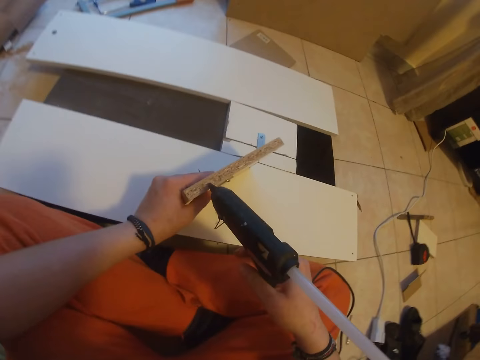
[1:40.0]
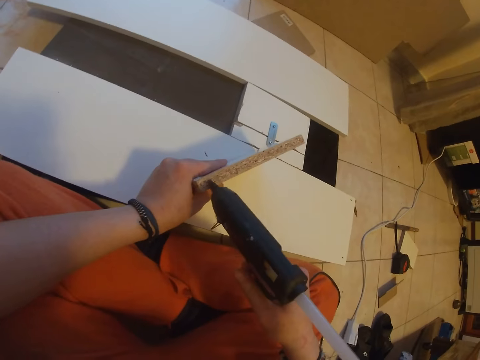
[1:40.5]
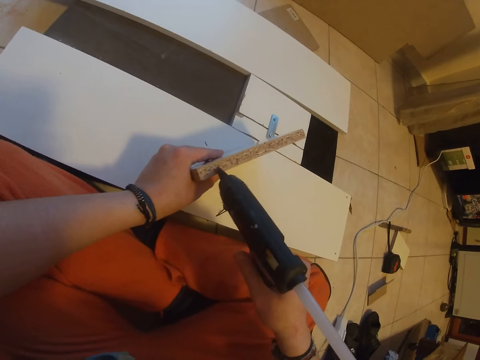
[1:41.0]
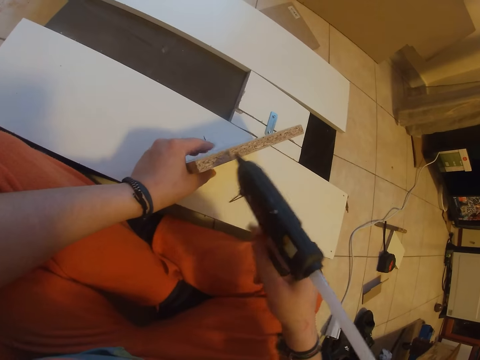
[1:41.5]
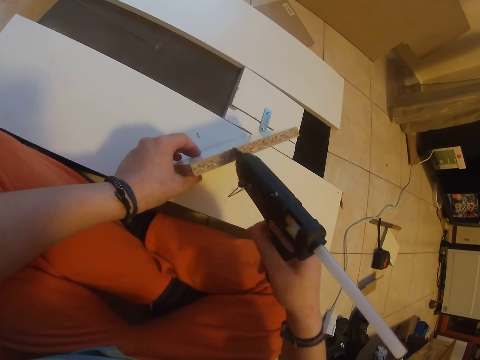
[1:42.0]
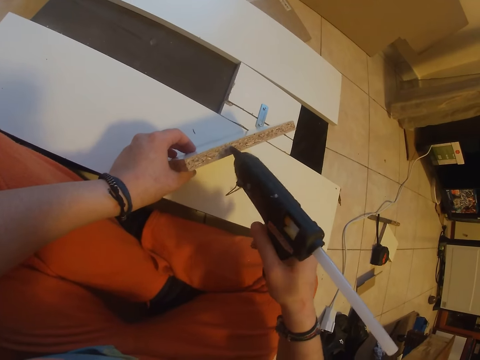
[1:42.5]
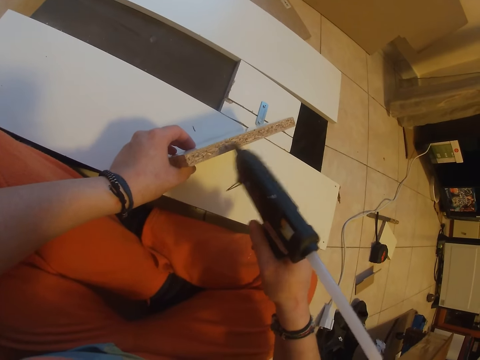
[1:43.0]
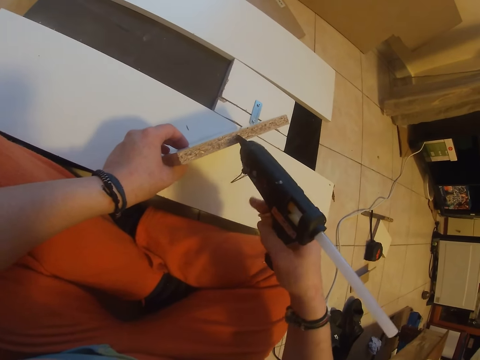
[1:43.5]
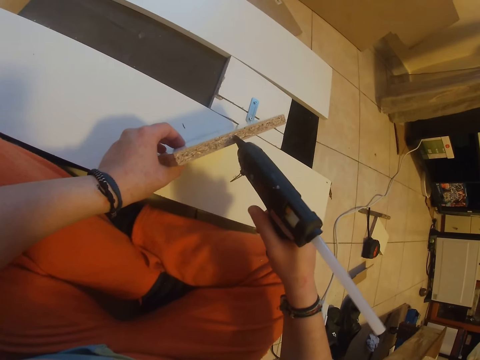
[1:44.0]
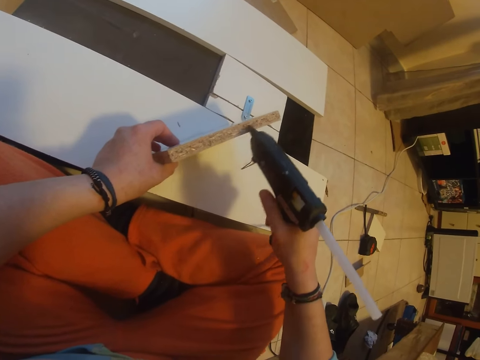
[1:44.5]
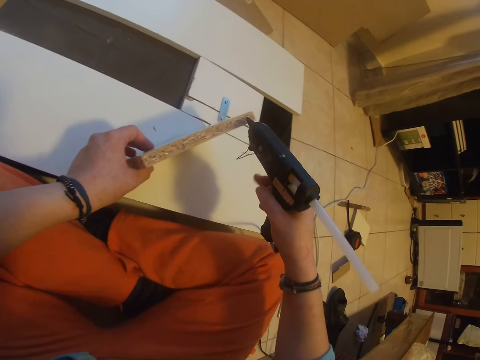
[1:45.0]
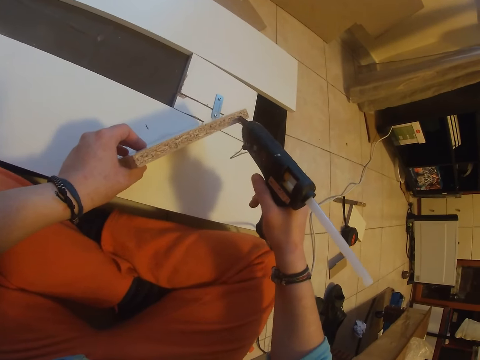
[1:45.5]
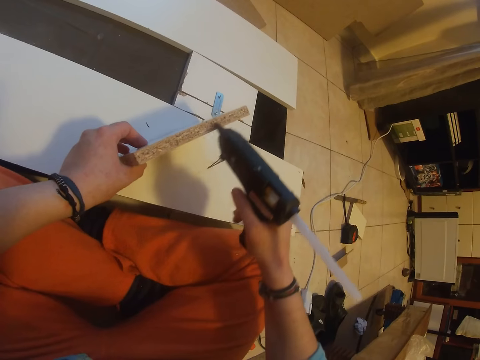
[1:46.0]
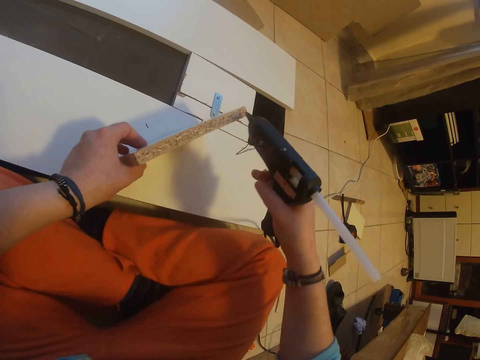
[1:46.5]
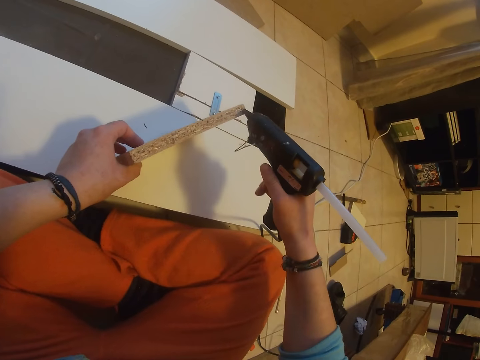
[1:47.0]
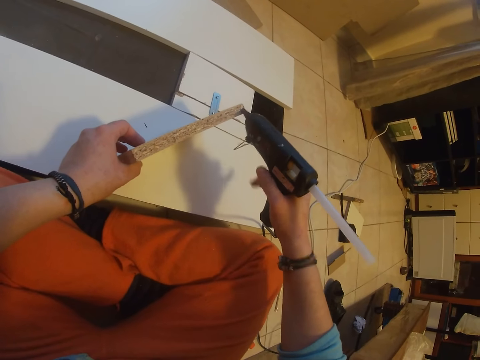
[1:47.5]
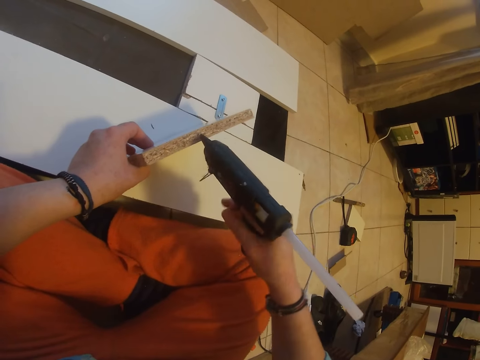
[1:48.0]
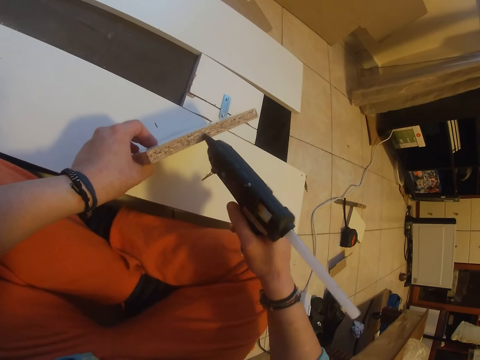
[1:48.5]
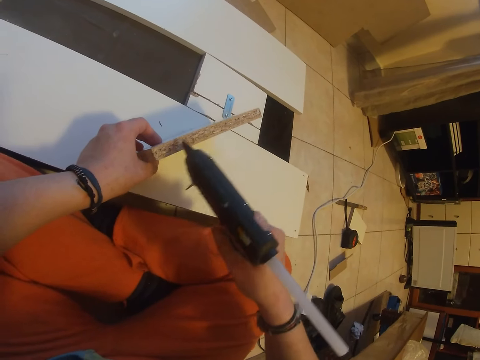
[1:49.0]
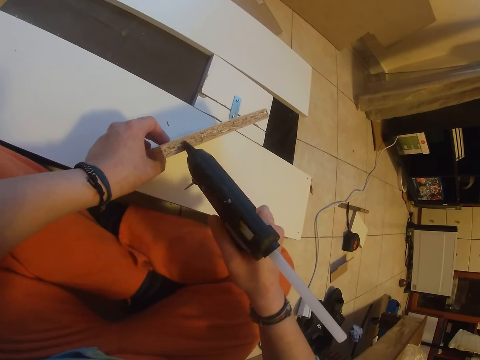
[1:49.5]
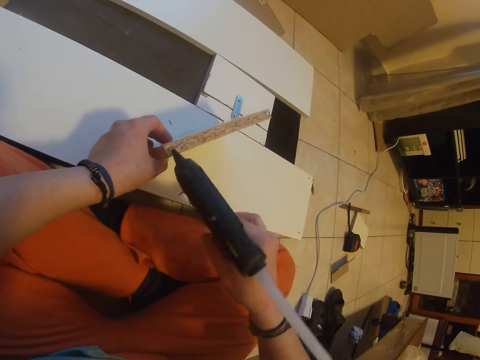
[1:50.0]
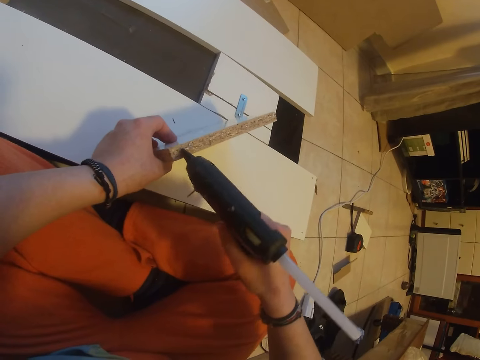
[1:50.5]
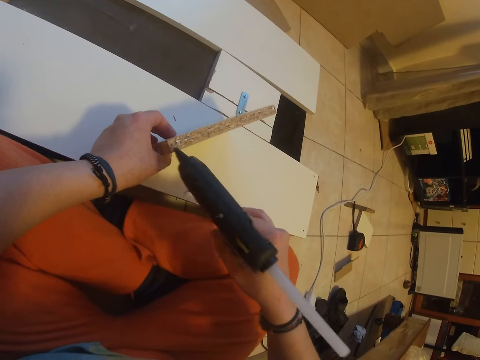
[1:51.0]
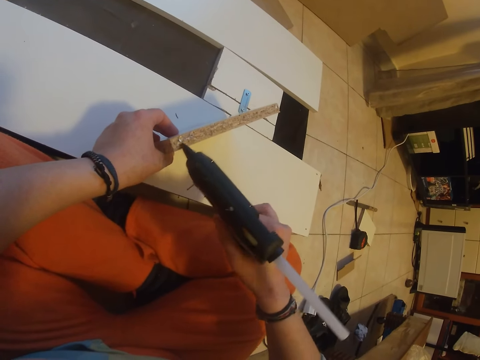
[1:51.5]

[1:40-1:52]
The camera wearer applies glue on the cardboard.

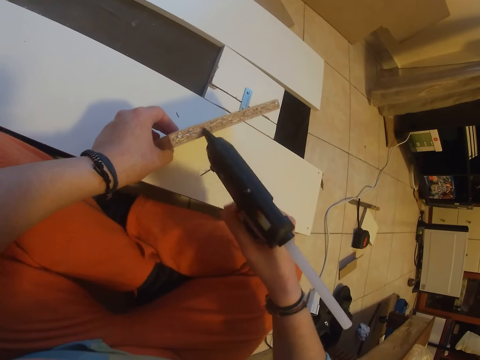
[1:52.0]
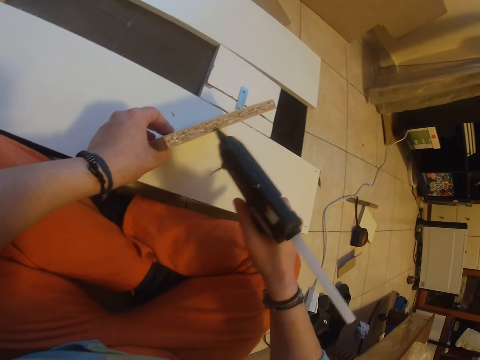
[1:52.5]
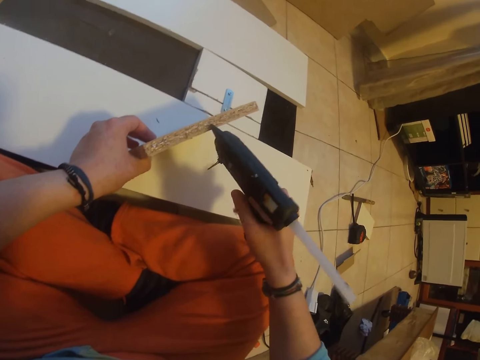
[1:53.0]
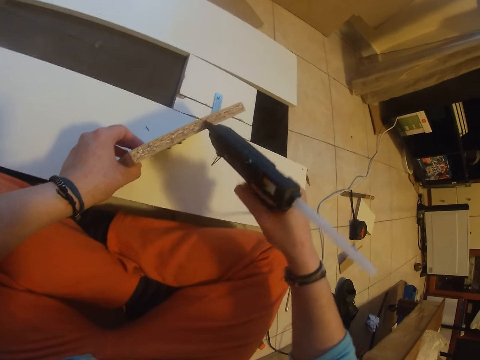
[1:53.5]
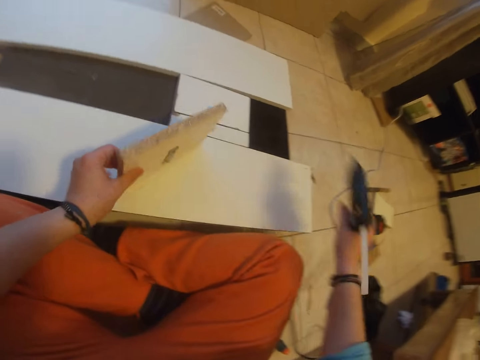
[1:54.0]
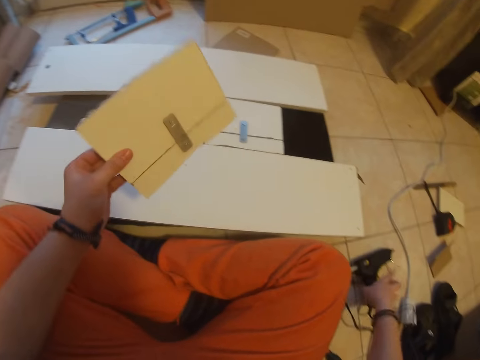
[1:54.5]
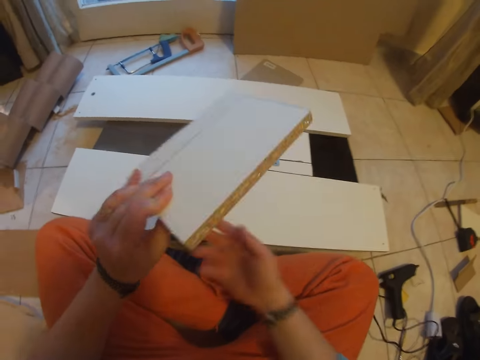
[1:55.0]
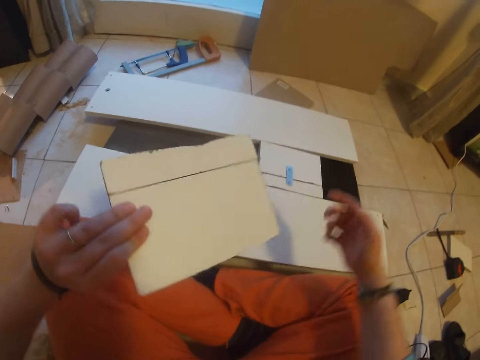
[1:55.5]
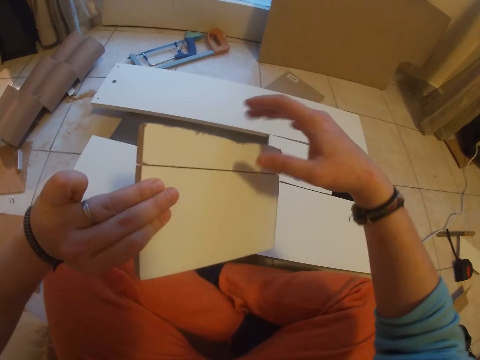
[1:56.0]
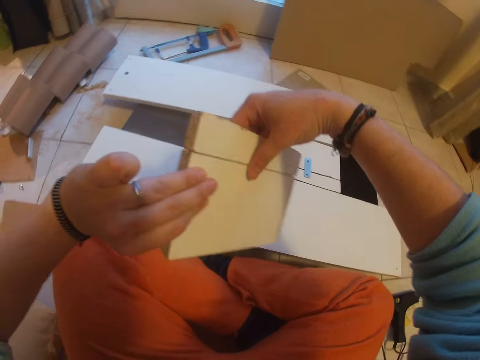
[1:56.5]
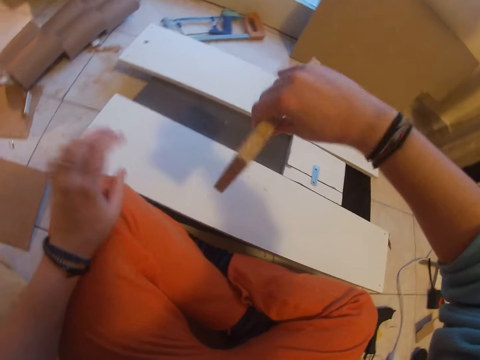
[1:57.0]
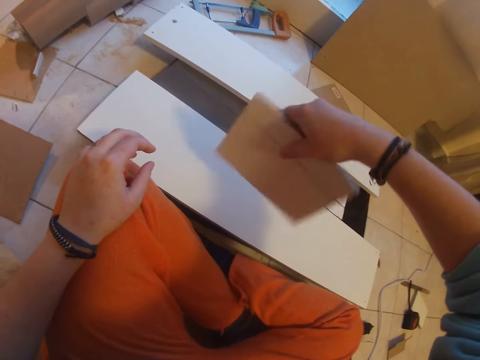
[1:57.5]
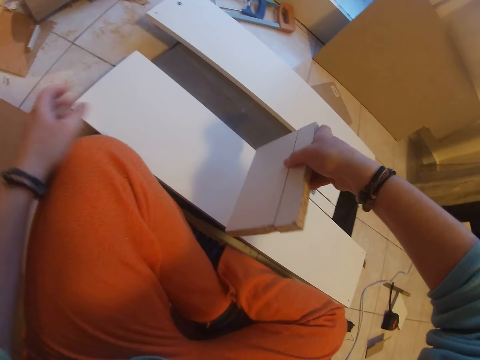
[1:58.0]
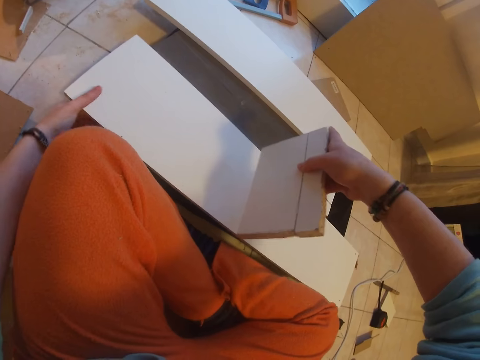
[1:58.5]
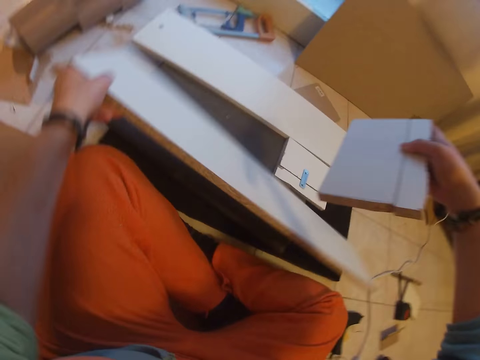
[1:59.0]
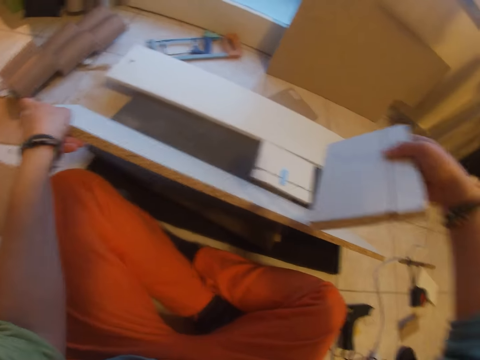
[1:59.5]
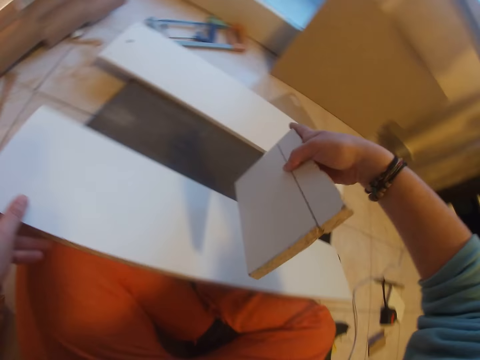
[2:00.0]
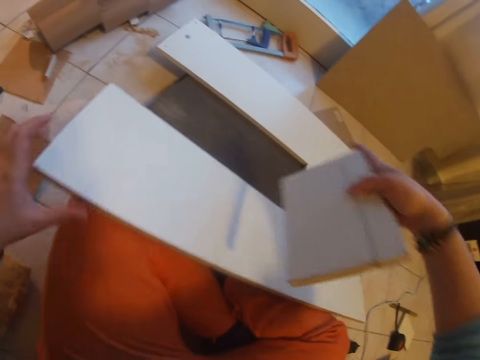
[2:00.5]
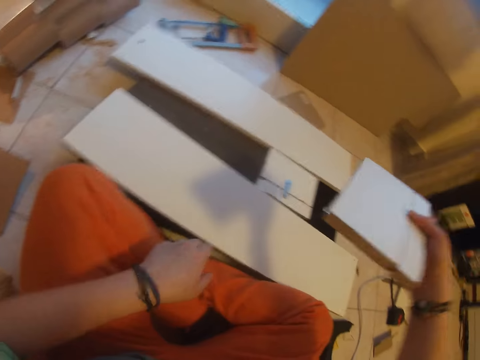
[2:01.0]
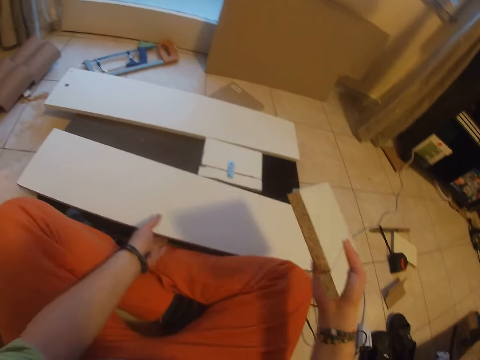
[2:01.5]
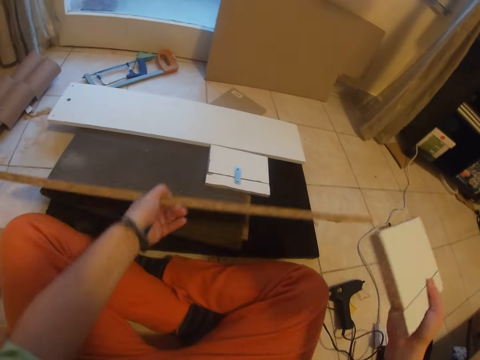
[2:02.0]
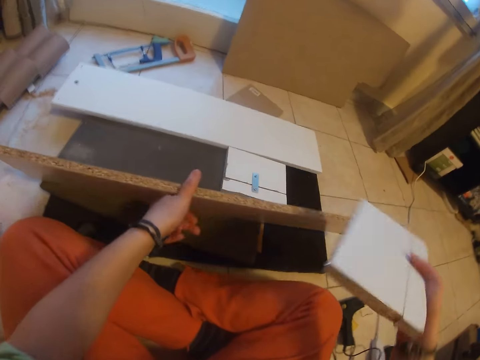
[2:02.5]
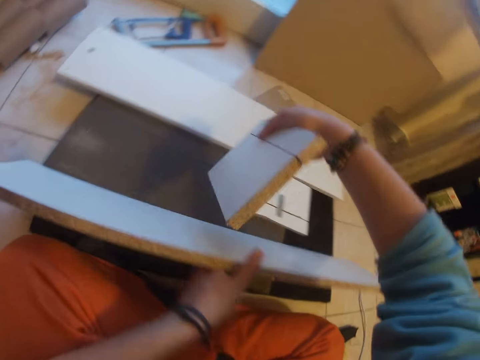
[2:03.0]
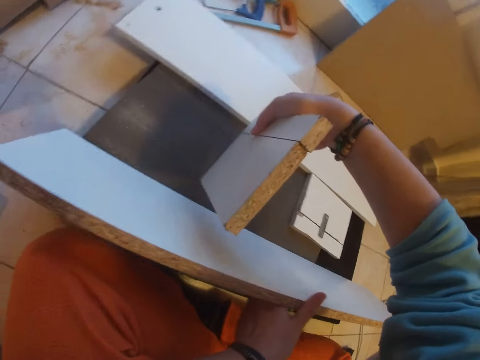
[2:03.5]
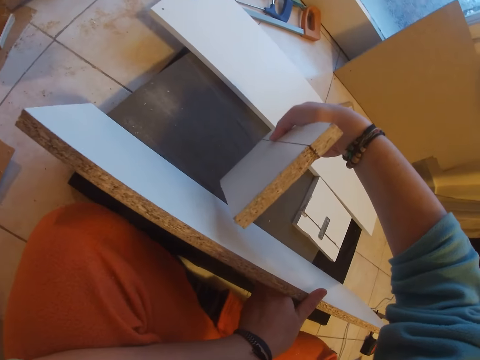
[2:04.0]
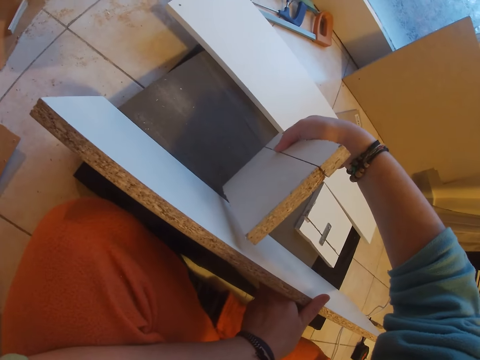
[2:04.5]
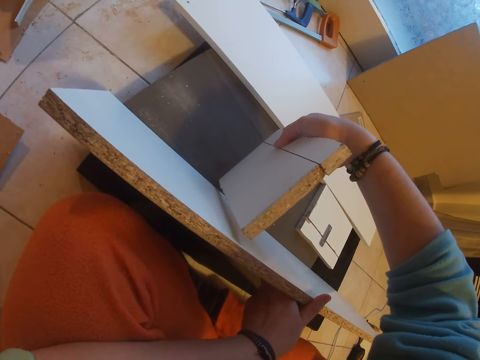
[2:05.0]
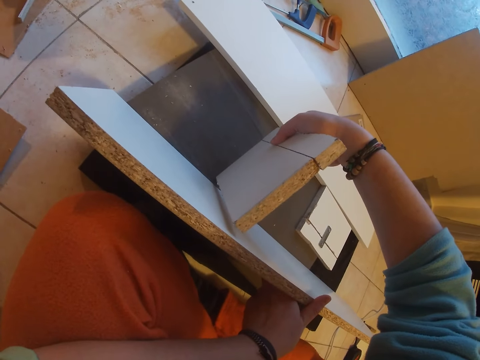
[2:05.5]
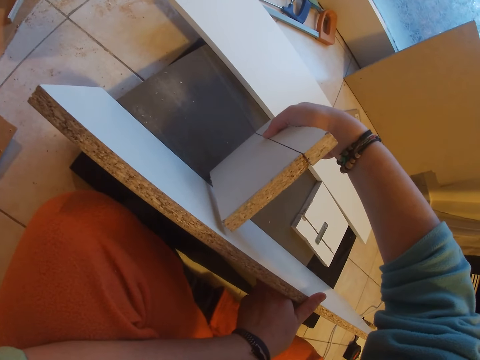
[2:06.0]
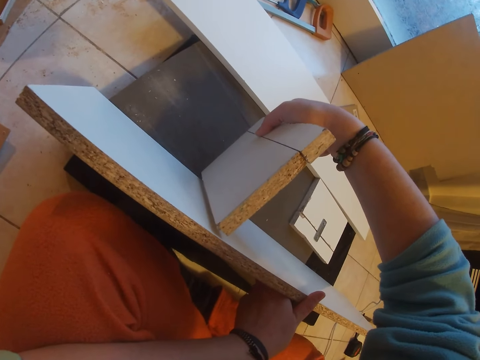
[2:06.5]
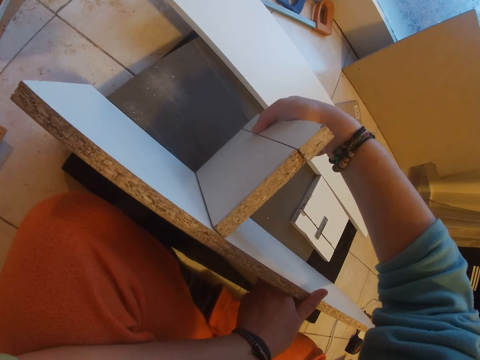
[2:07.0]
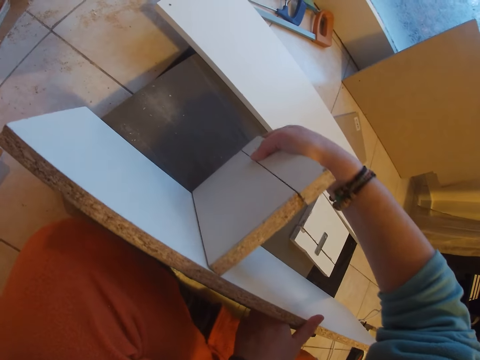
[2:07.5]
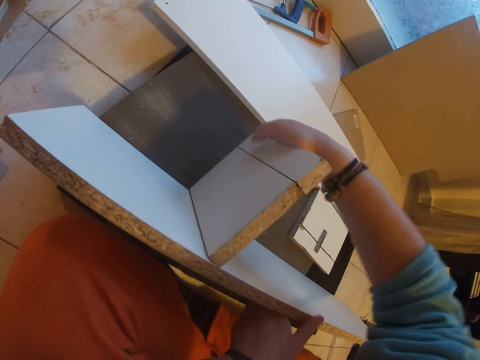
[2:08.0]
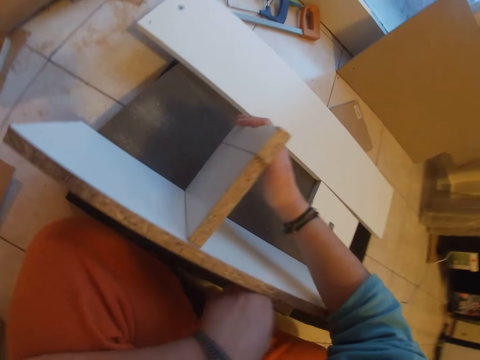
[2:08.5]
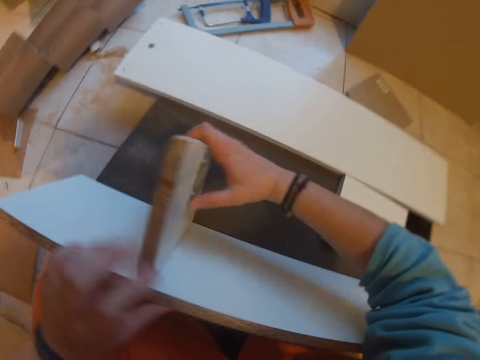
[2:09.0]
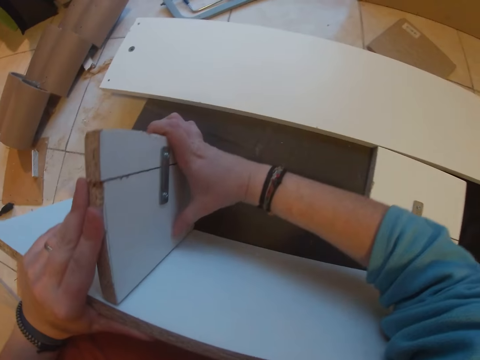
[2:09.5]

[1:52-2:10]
The camera wearer places the glue gun on the floor with her right hand. She flips the wood or cardboard with both hands. She picks up the wood on top of the stack of wood on the floor with her left hand. She places the wood on top of the stack of wood on the floor with her left hand. She picks up the wood on top of the stack of wood on the floor with her left hand. She attaches the wood in her right hand to the wood in her left hand.
